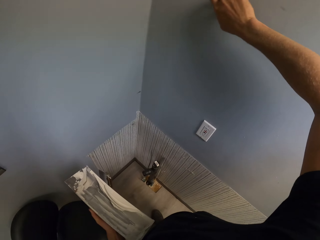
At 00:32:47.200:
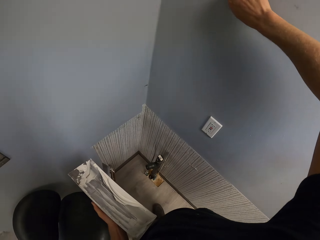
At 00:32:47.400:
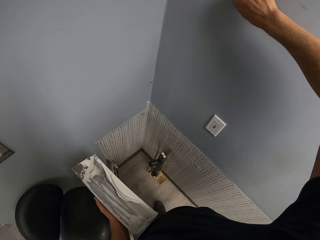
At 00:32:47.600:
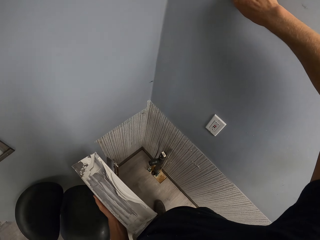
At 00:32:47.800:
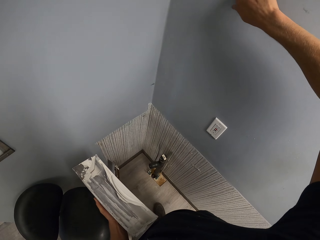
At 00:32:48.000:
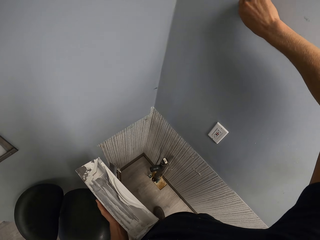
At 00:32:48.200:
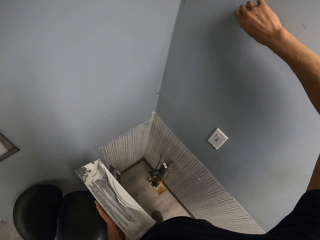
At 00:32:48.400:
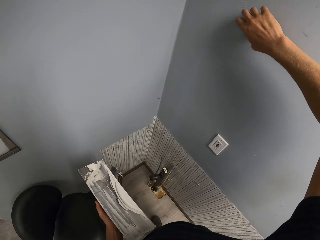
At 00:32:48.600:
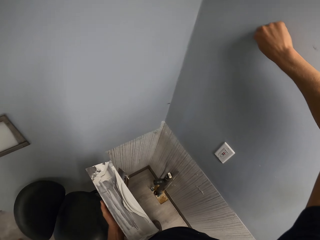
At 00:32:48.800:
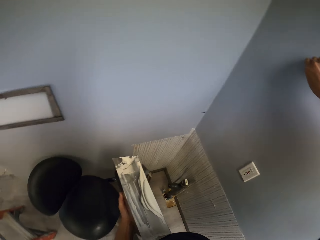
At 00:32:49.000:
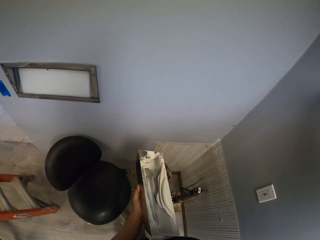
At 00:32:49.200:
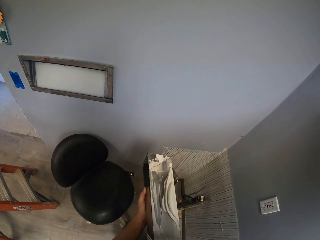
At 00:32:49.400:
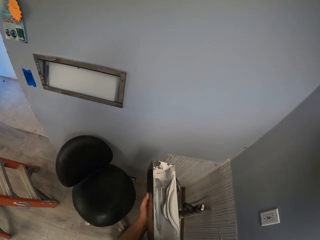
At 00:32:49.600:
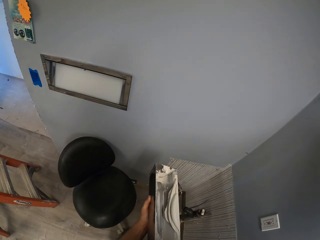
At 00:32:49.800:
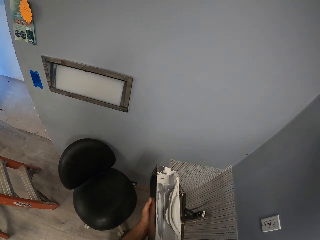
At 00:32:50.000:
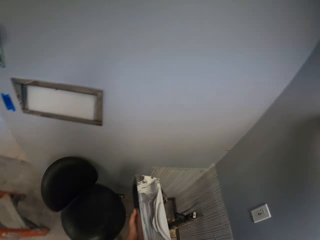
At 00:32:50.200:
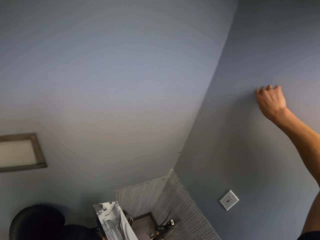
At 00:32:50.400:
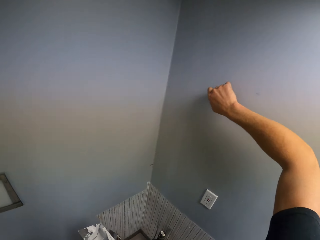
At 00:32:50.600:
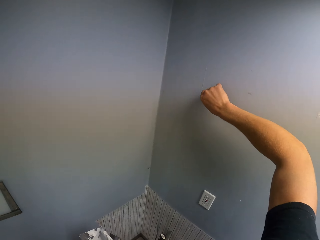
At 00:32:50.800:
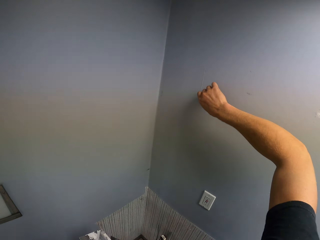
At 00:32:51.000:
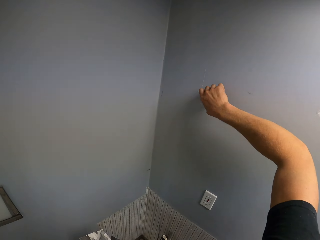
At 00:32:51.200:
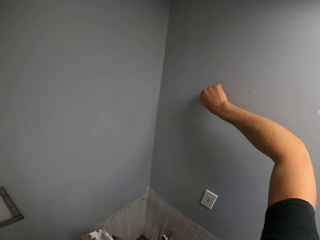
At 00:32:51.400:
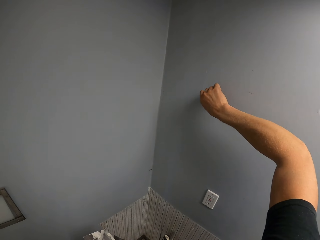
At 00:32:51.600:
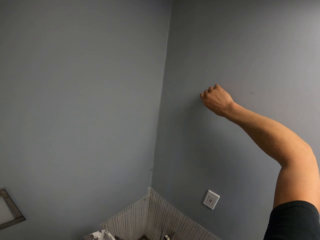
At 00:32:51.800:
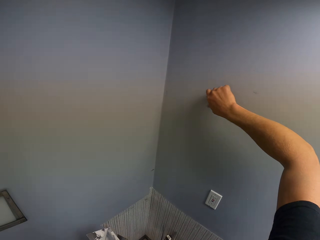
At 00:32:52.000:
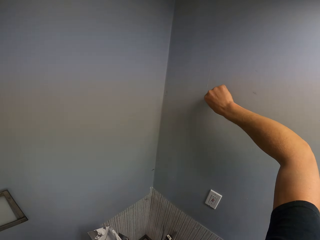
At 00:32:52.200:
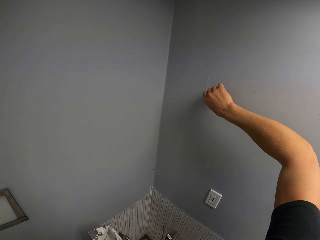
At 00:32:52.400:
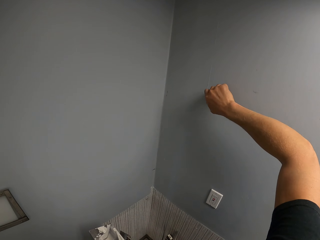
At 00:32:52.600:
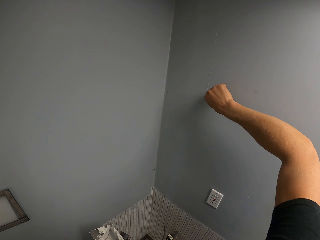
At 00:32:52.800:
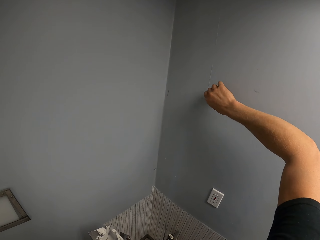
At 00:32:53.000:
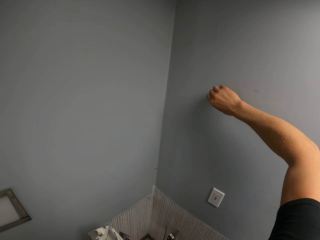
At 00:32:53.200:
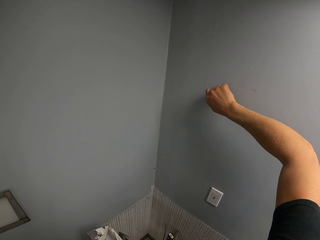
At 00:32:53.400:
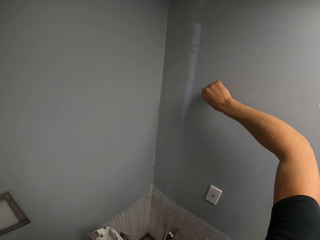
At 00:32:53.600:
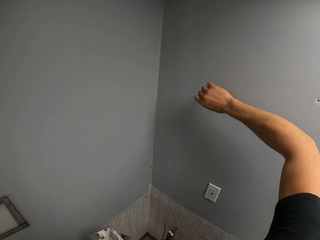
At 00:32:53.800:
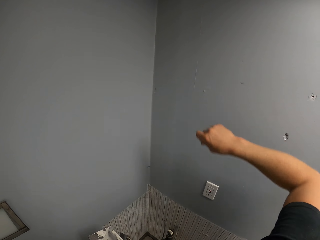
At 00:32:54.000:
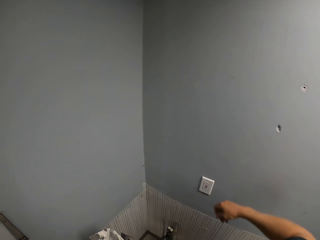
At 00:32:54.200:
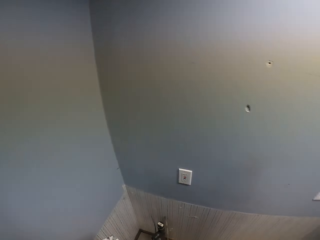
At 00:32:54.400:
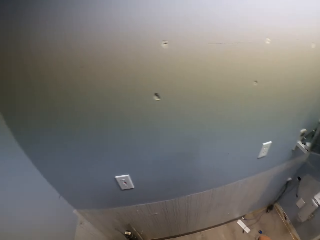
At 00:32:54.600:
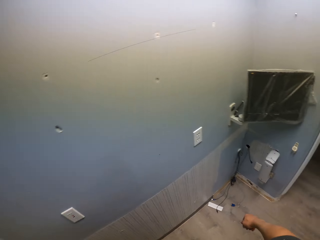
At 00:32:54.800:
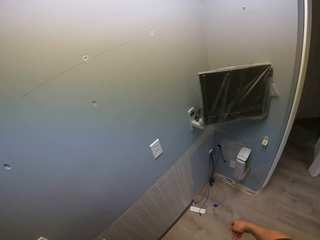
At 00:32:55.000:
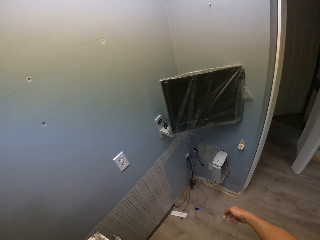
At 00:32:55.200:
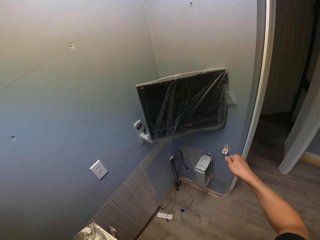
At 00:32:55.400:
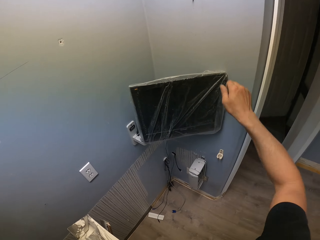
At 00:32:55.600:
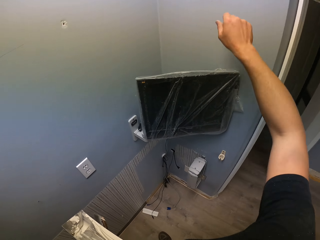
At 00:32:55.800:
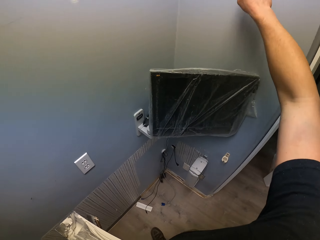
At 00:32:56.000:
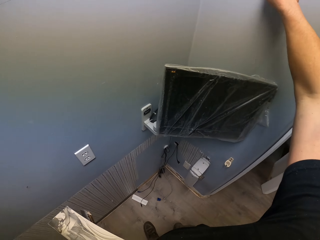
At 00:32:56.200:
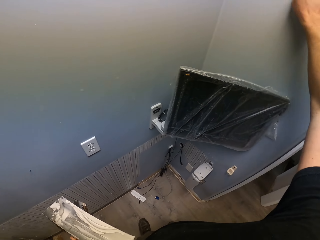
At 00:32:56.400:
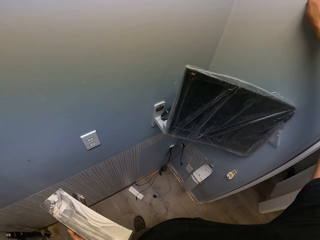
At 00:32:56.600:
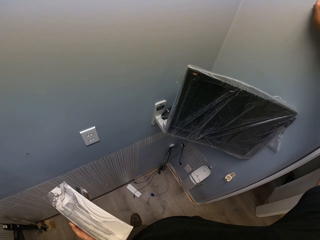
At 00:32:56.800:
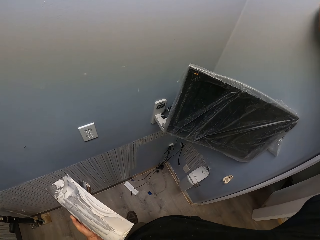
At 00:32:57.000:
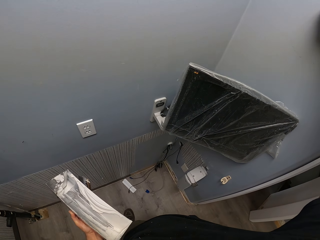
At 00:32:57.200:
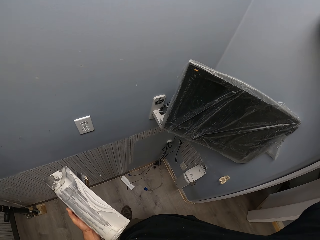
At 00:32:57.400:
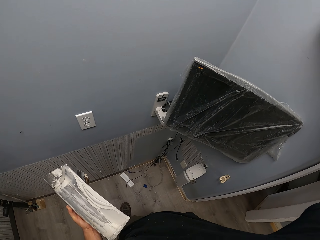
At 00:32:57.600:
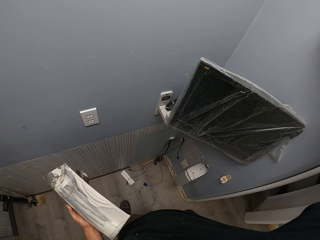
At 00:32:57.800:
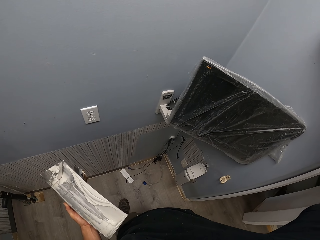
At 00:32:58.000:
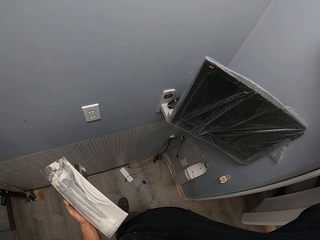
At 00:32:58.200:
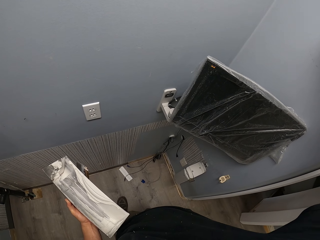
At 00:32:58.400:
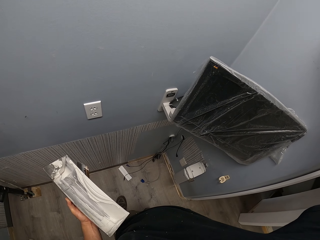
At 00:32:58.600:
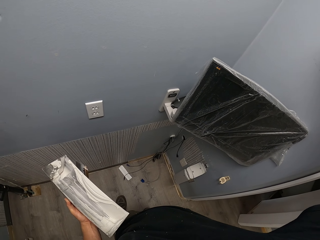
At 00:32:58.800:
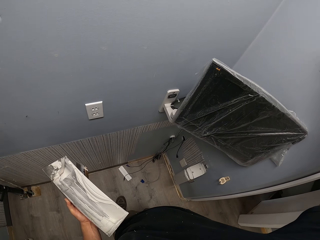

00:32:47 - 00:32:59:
The camera wearer removes a nail from the wall.

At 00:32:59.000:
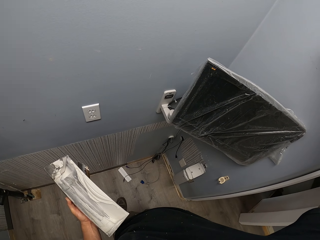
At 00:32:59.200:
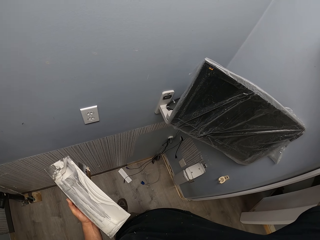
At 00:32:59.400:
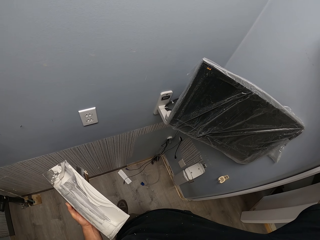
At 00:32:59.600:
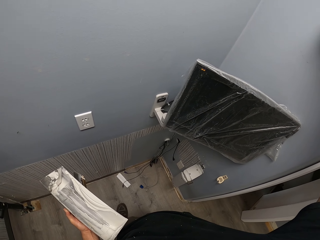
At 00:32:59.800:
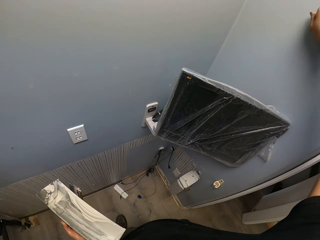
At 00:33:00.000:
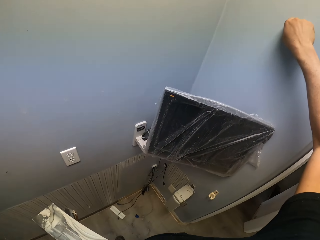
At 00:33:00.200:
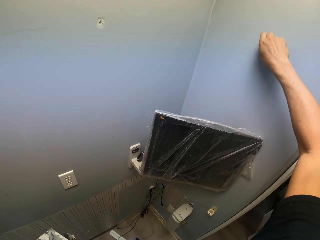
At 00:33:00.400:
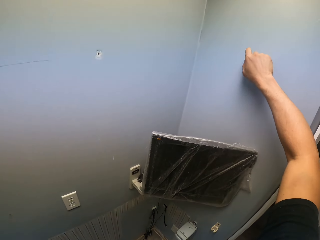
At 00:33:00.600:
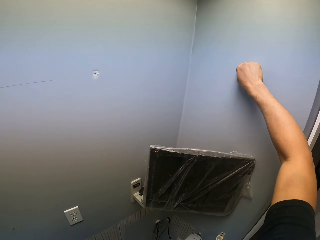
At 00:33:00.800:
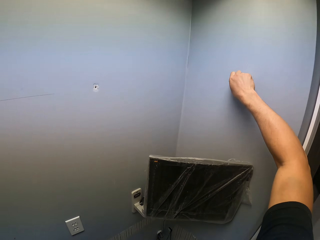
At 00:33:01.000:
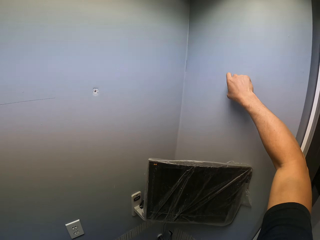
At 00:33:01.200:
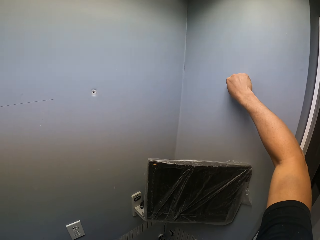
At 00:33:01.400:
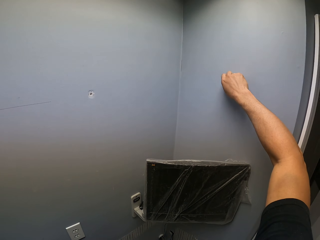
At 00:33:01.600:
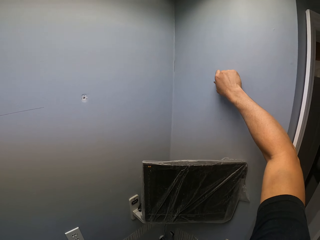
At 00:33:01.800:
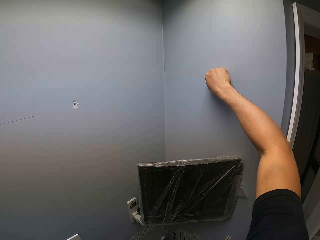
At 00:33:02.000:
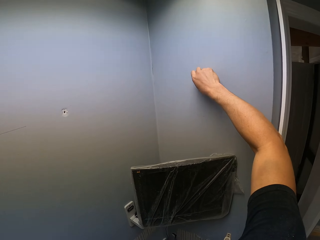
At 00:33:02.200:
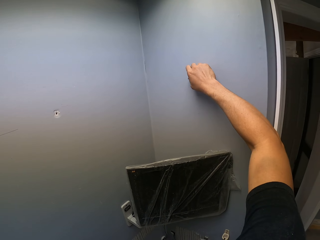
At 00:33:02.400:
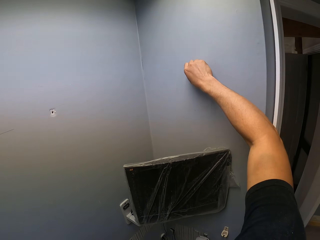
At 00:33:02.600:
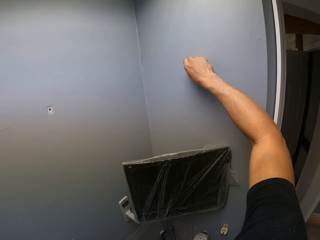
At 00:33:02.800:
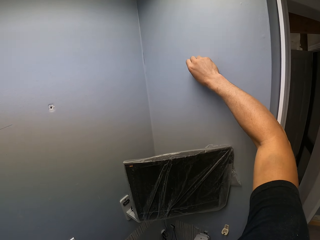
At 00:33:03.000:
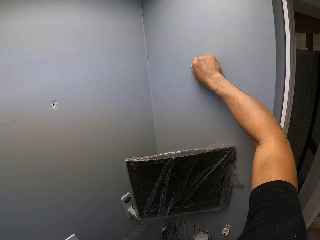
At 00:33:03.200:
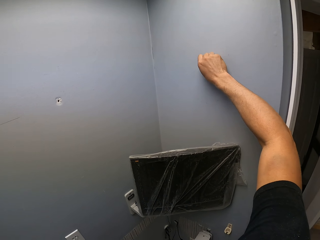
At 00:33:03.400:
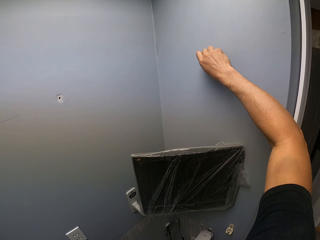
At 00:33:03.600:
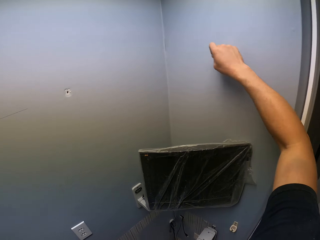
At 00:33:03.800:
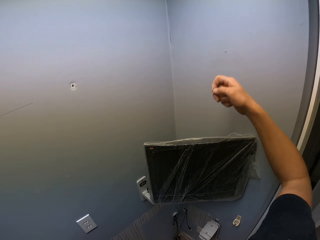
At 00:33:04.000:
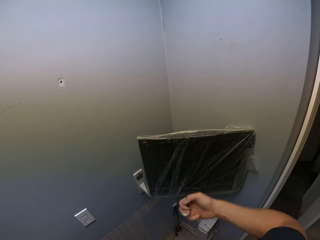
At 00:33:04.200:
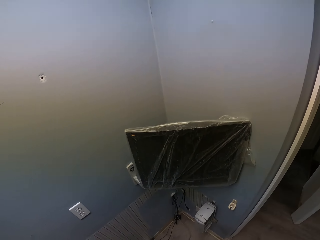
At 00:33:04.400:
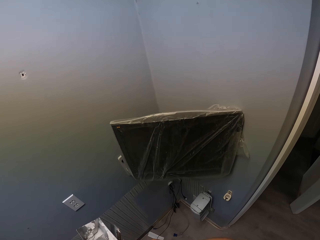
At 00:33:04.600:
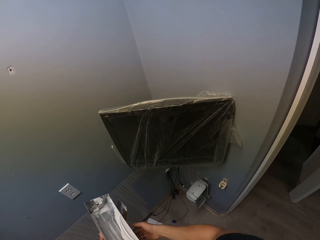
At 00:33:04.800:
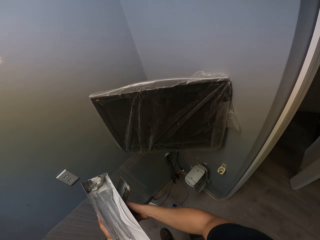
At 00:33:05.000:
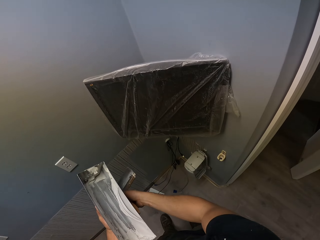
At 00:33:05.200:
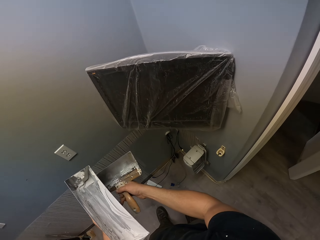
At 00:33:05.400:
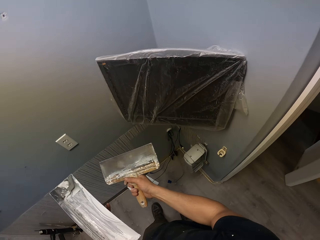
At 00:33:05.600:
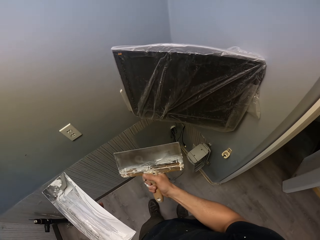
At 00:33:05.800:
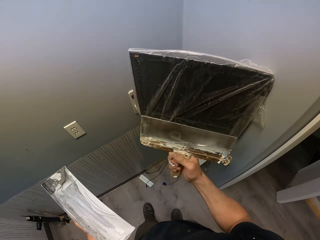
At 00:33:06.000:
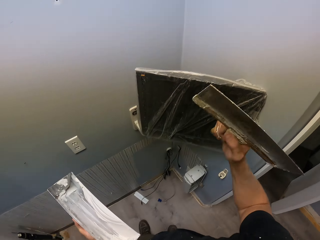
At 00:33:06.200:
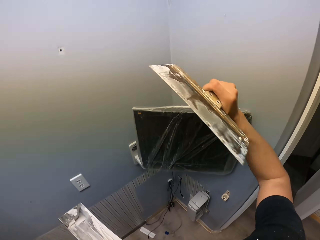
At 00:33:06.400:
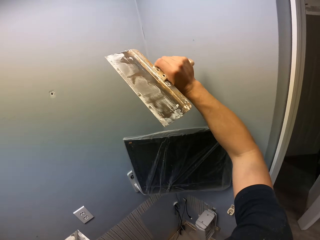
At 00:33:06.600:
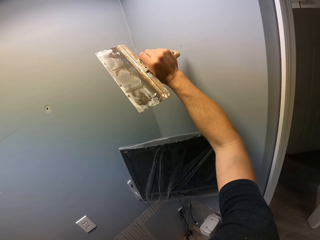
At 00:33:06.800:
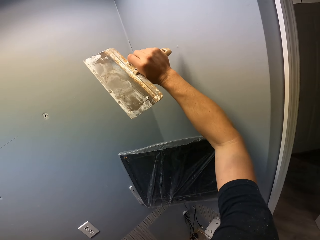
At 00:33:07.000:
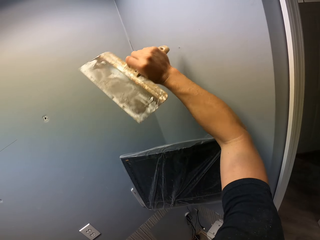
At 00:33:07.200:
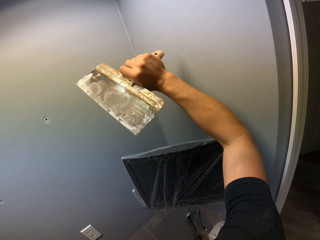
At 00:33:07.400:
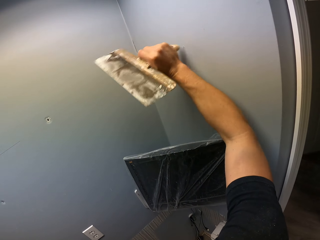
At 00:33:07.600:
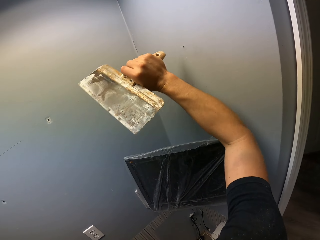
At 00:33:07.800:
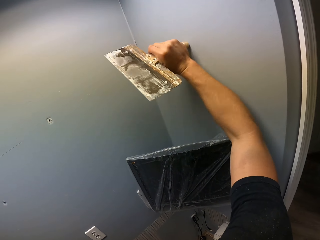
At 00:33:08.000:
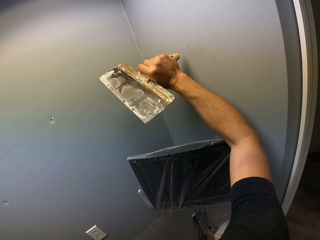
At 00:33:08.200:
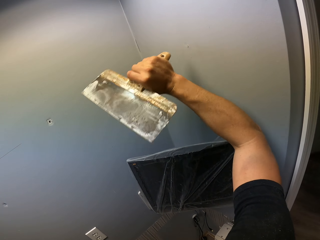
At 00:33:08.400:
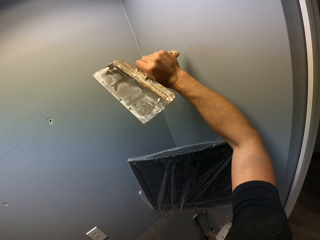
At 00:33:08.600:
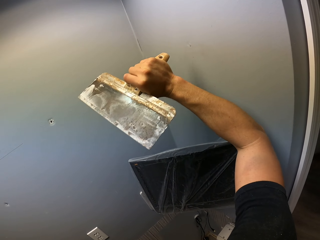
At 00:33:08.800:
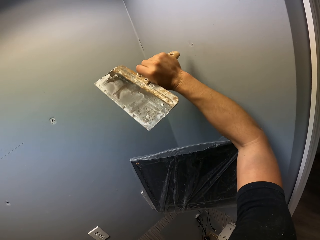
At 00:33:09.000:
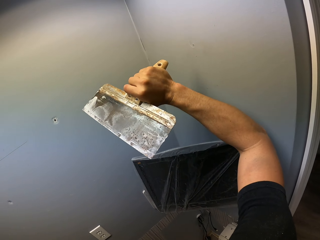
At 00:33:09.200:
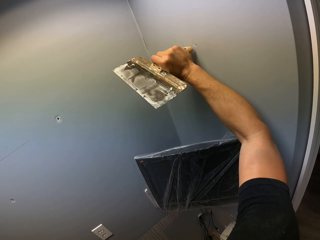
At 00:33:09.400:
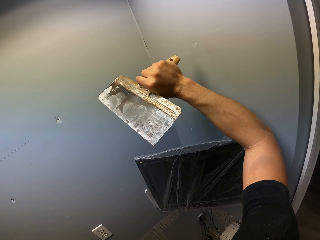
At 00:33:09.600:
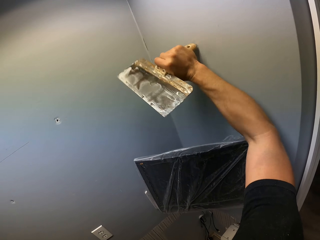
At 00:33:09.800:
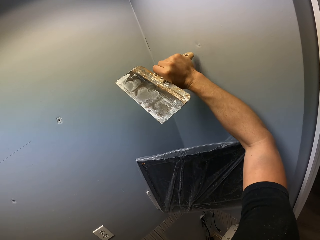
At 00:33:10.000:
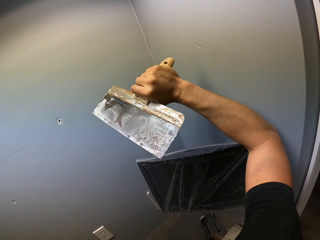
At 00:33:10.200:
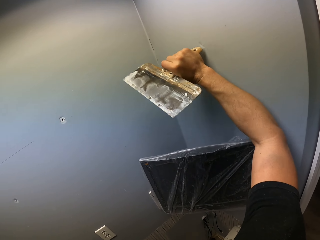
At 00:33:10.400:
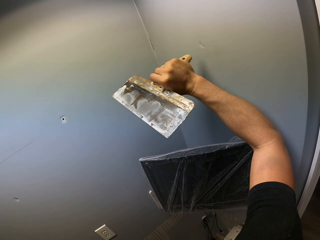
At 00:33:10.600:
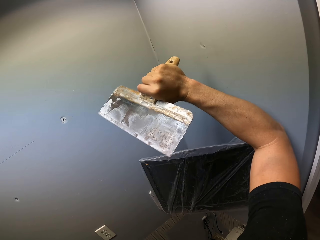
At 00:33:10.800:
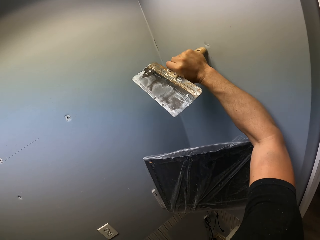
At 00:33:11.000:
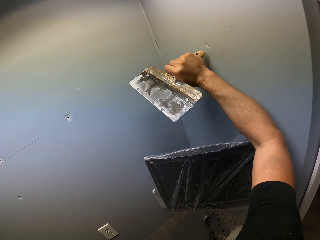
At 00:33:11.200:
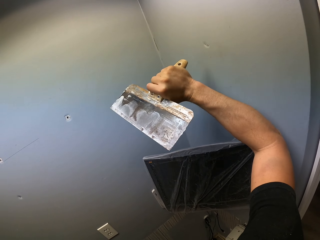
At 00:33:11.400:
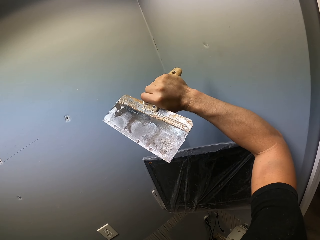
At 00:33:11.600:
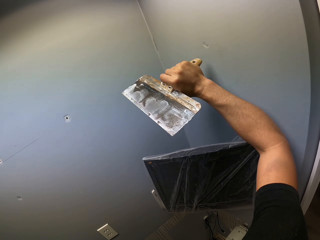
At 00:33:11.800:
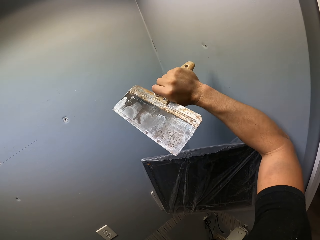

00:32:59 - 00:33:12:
The camera wearer puts the nail in a container. They hit the wall with a trowel. They hit the nail with the paint brush.
